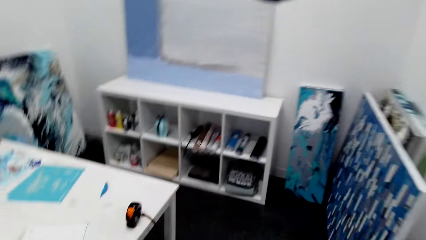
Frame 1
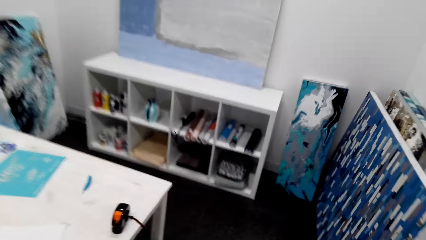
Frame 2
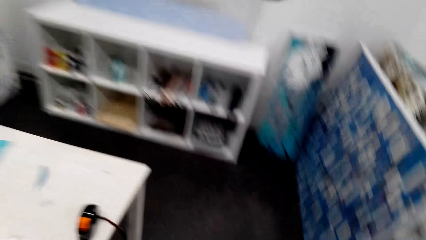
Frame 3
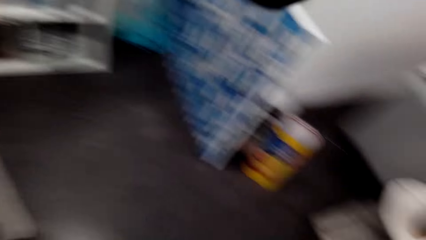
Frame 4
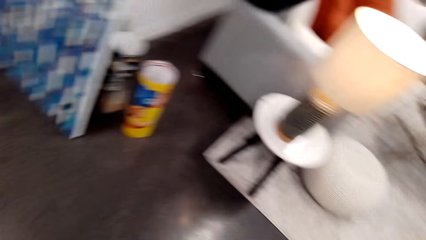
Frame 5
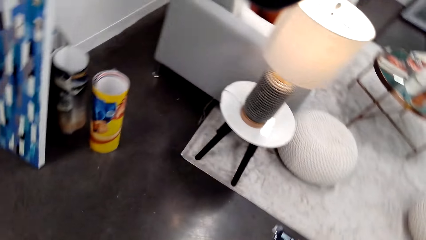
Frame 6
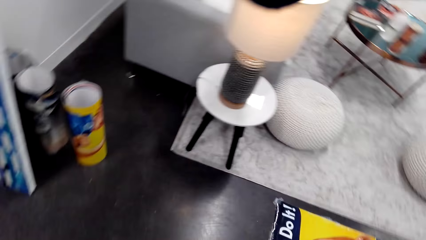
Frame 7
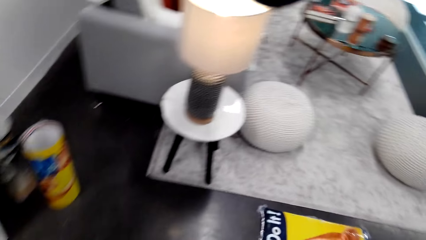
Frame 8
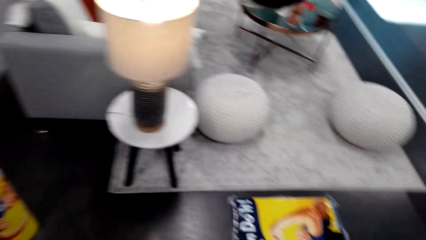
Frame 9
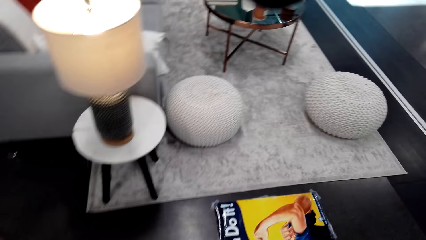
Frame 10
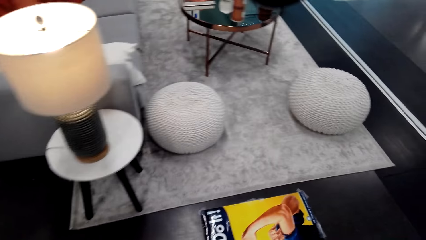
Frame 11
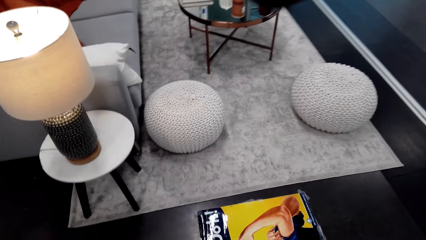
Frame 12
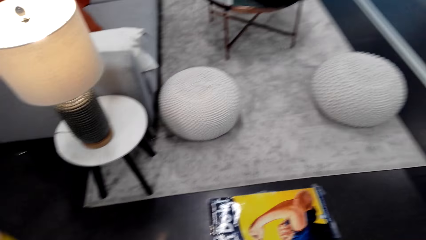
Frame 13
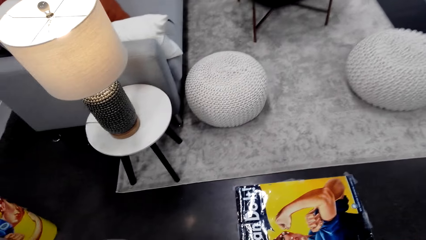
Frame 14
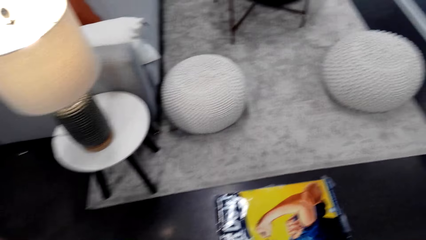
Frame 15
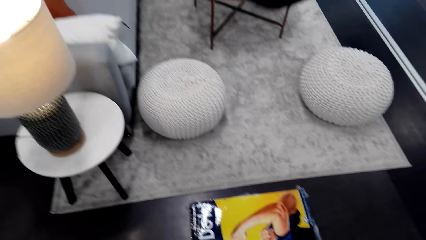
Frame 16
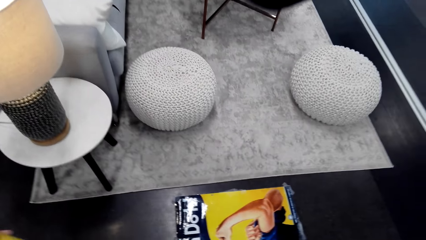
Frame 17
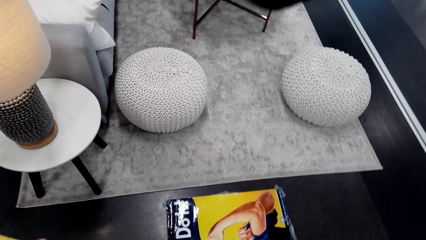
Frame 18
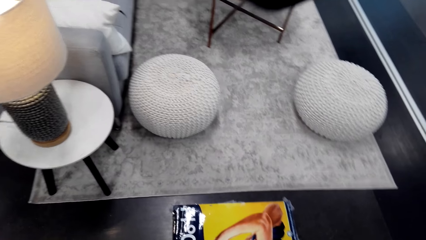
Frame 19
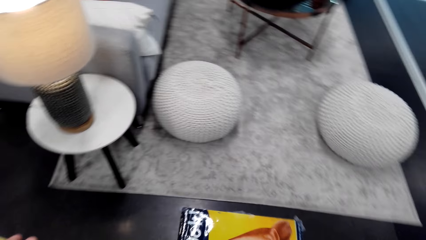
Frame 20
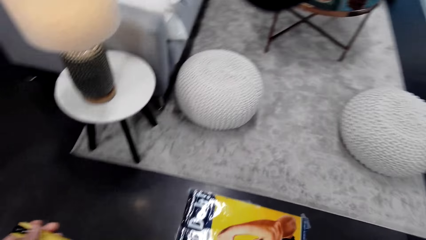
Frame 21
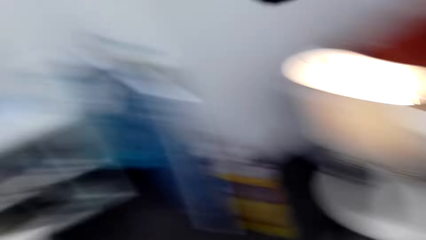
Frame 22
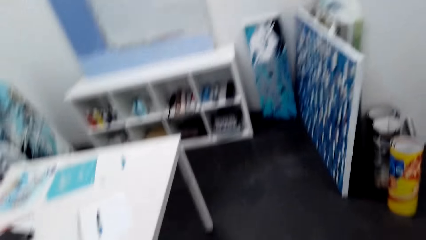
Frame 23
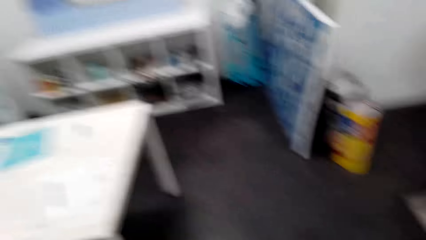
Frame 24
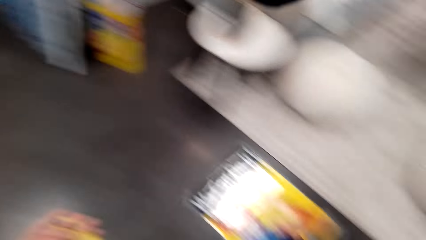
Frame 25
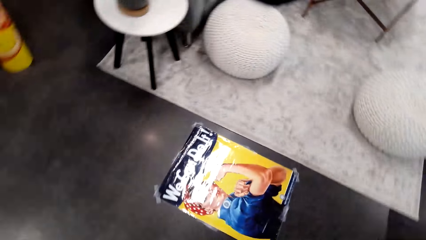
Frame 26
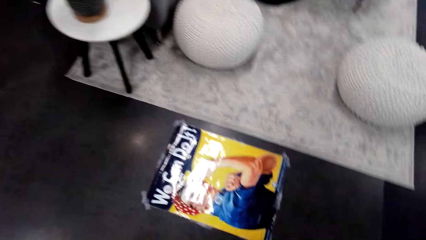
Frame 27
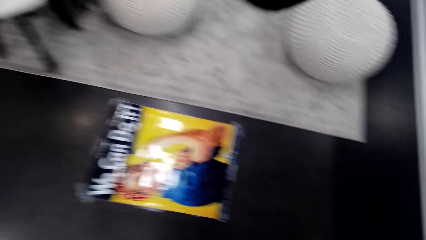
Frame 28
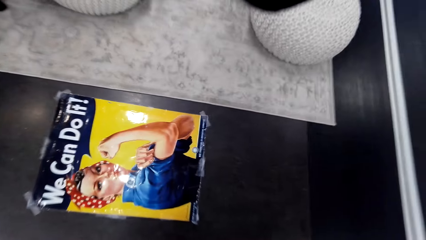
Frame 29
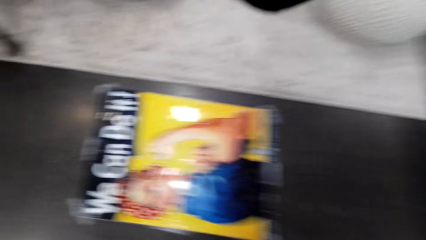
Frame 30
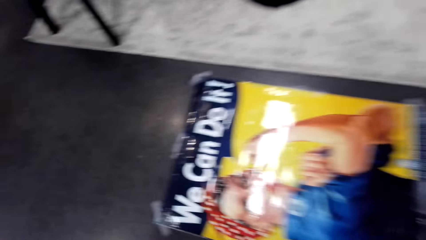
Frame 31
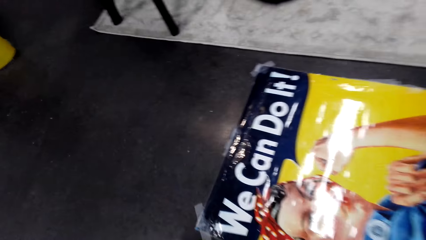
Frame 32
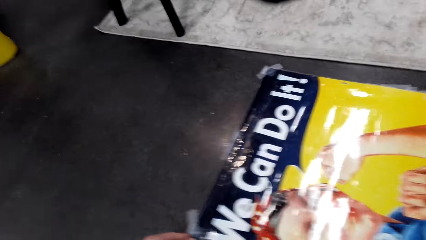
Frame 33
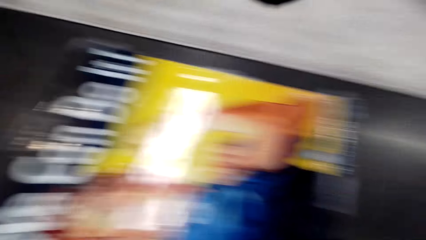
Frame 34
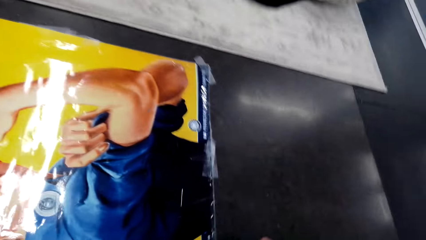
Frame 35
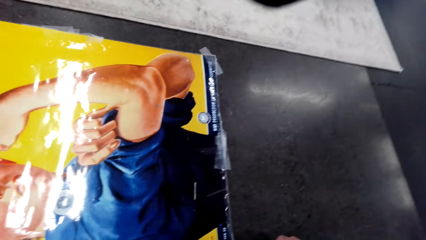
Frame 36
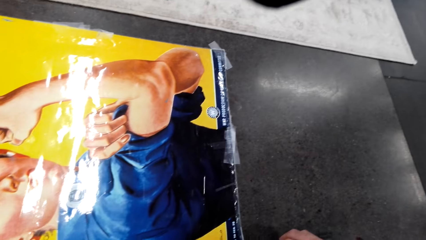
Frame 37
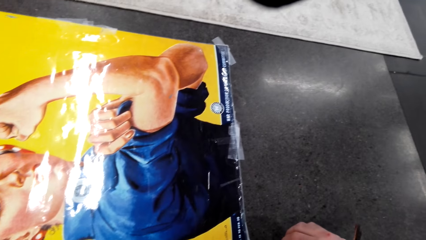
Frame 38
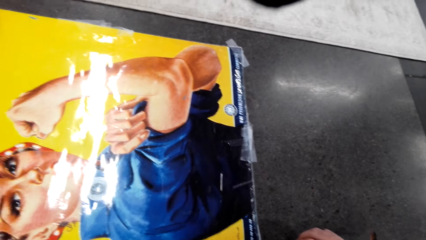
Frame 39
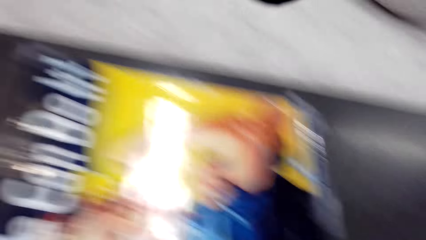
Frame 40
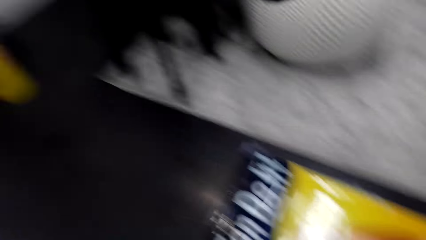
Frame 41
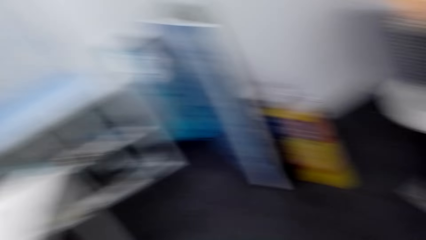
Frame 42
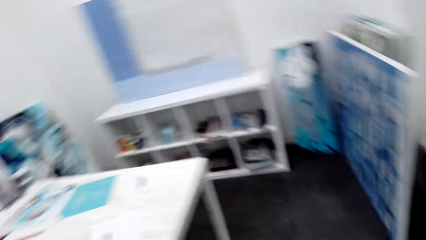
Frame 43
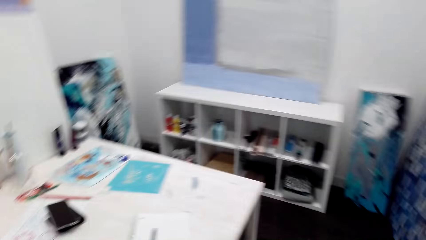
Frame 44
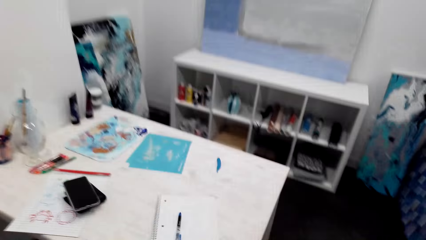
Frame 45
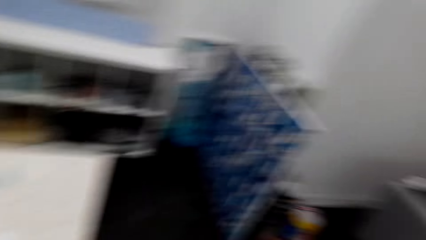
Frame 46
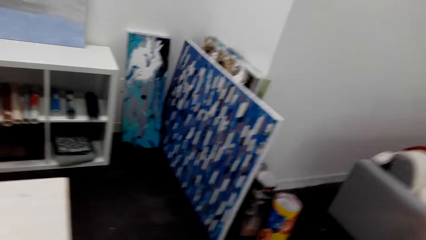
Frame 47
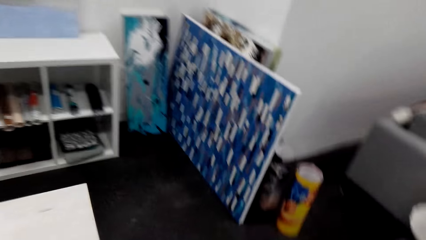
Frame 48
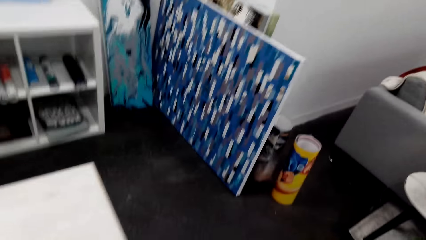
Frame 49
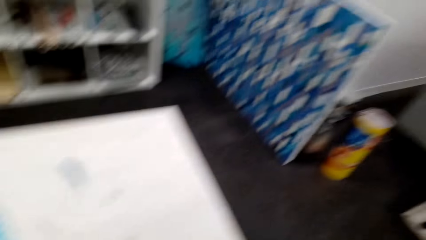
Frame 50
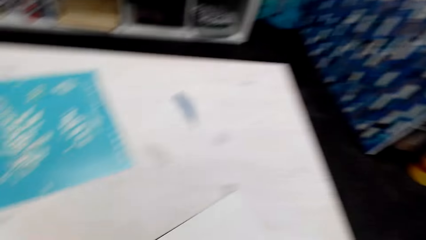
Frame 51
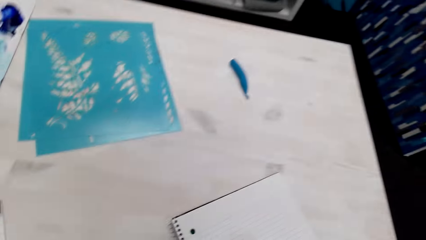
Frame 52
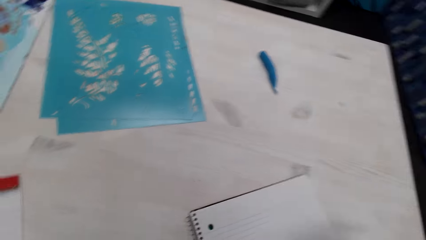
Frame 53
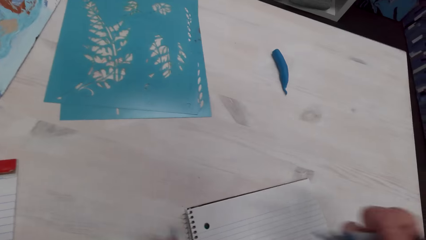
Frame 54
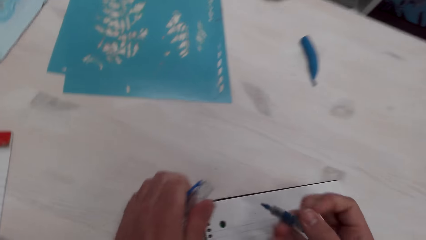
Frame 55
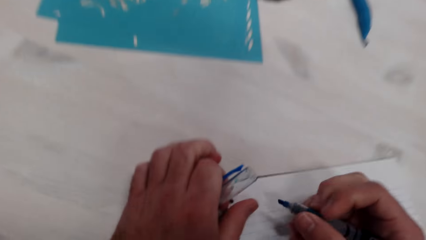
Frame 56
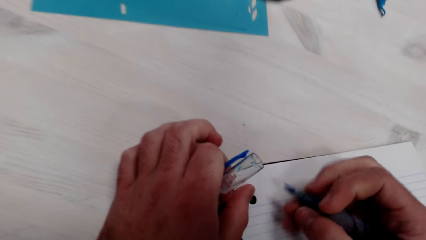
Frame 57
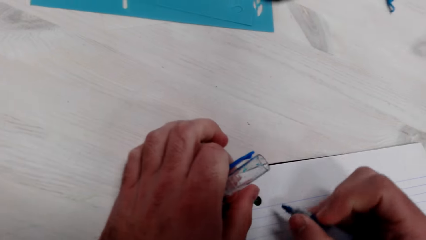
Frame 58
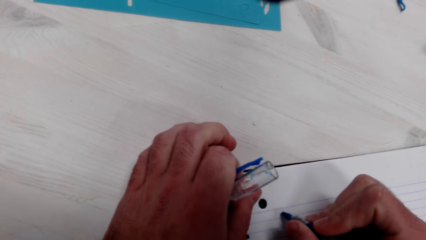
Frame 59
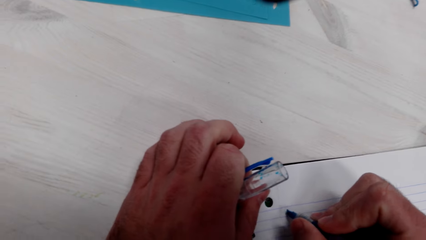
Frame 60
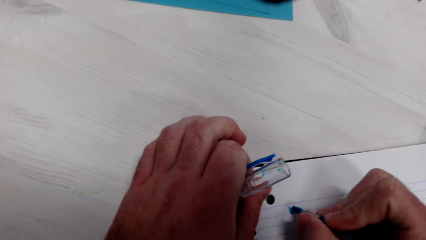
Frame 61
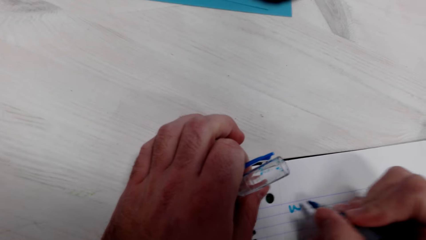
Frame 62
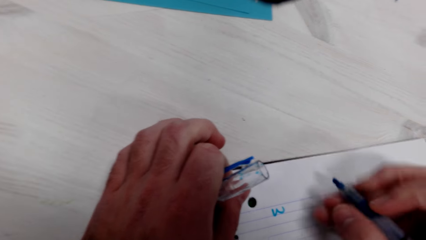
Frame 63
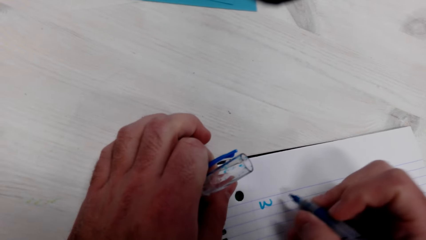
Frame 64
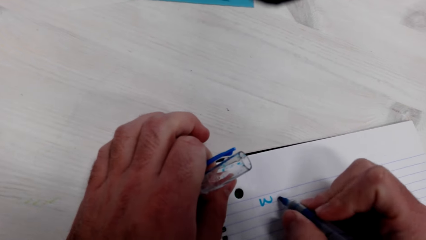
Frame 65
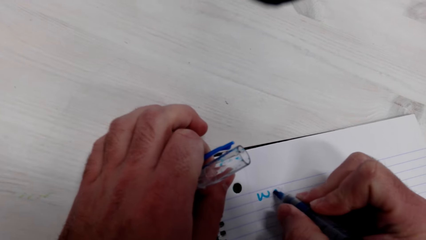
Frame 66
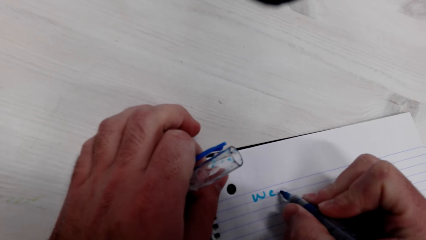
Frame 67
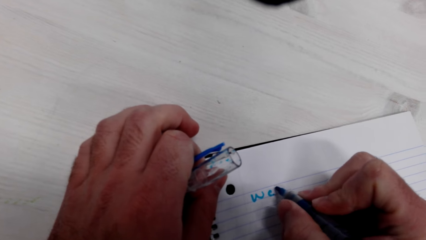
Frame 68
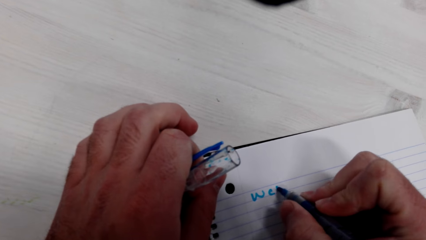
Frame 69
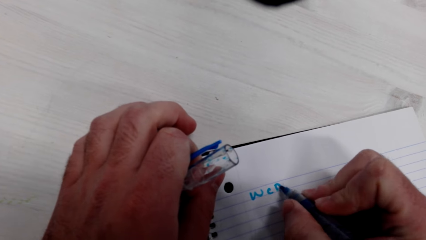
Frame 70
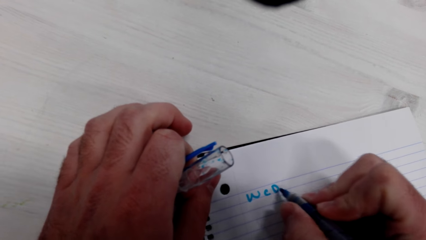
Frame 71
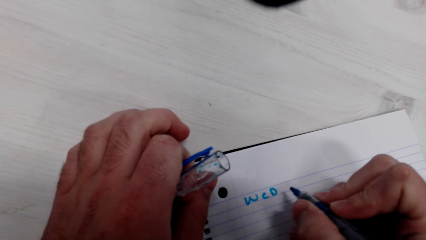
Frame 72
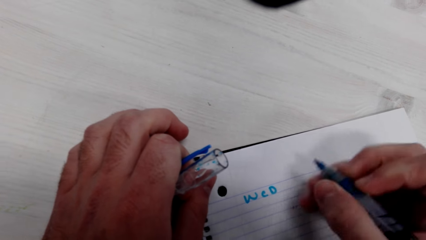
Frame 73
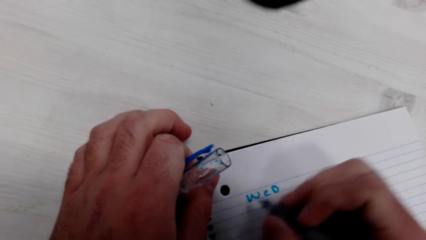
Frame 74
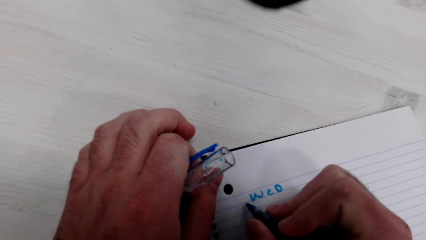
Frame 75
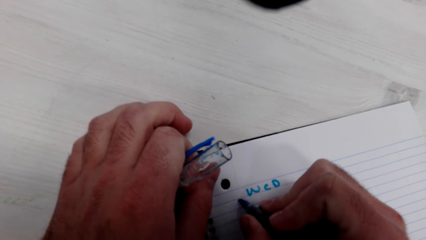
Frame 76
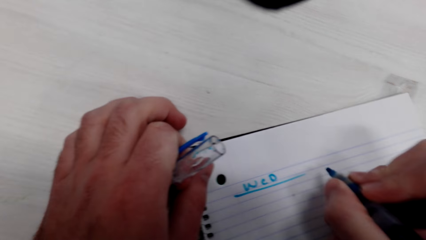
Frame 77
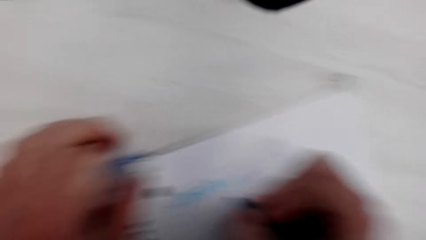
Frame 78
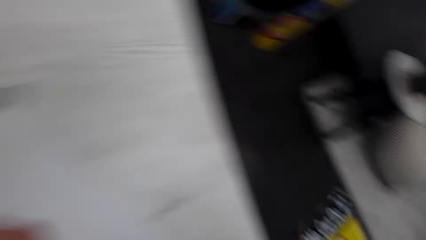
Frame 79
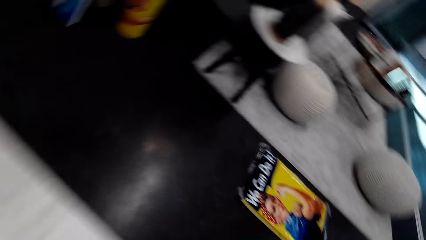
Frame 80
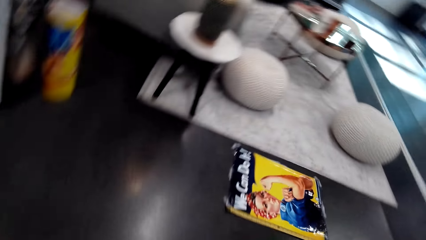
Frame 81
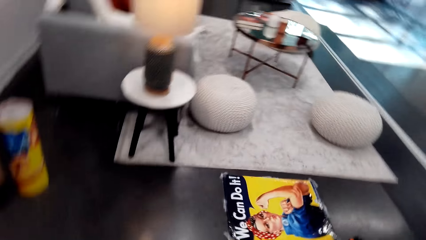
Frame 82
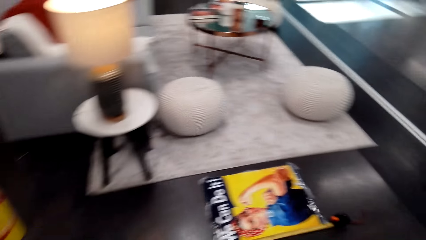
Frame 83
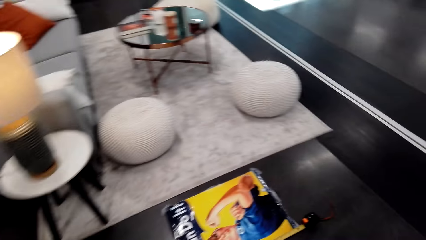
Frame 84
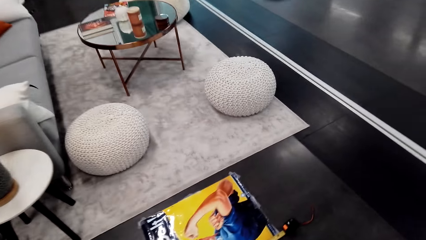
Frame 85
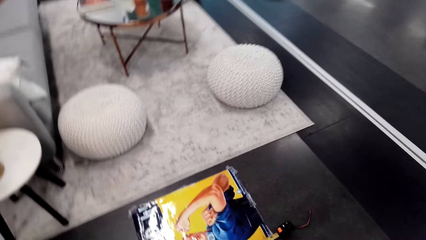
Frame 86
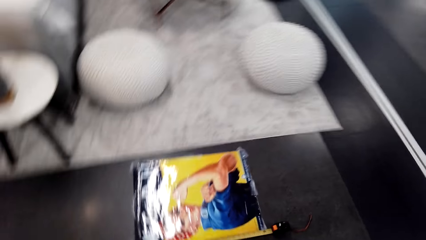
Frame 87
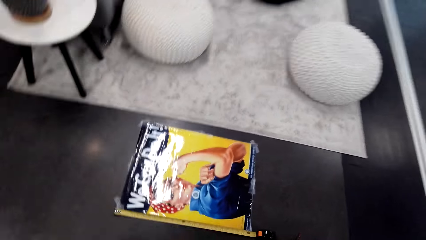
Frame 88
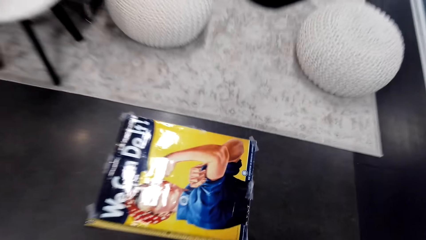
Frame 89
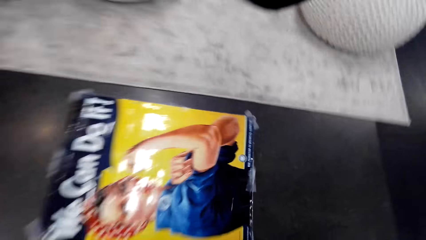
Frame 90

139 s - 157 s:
The camera wearer looks around the room. They look at the paintings. They look at the book. They look at the decoration. They walk toward the table. They look at the table. They hold the pen. They write on the book. They move toward the decoration. They look around the room.
